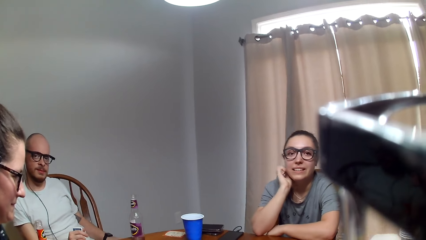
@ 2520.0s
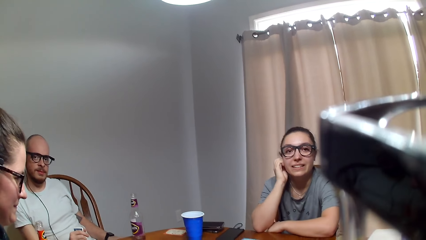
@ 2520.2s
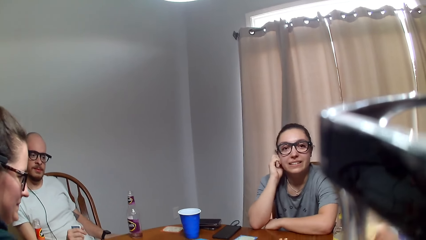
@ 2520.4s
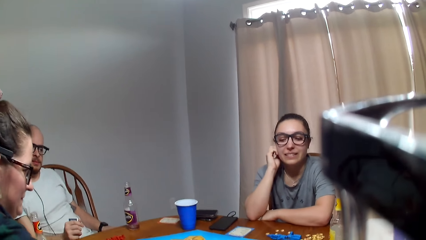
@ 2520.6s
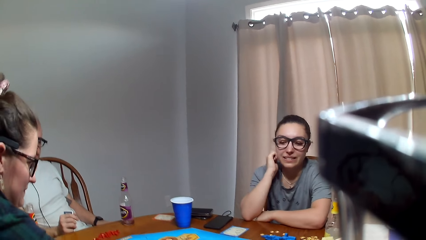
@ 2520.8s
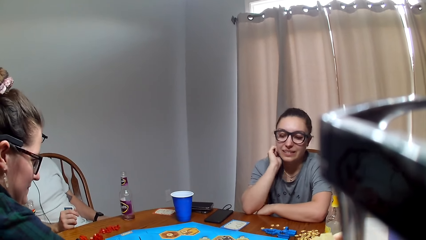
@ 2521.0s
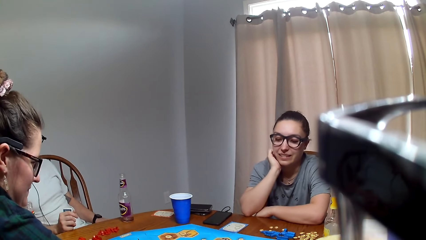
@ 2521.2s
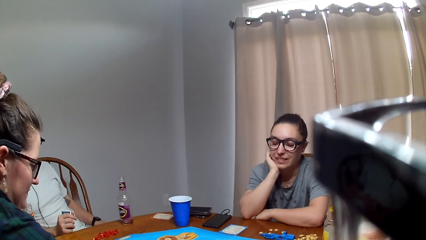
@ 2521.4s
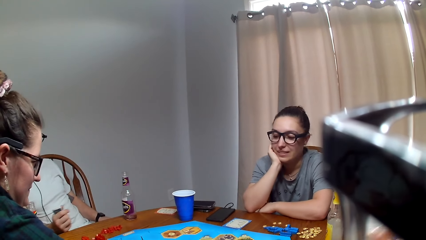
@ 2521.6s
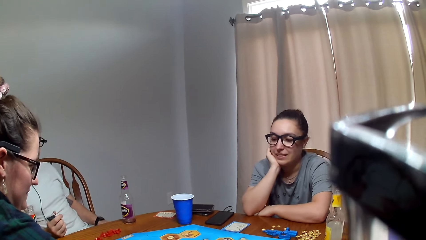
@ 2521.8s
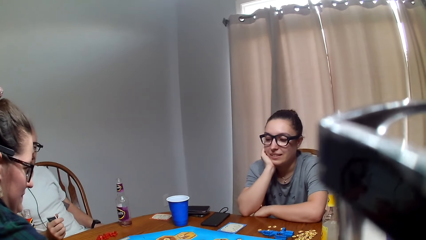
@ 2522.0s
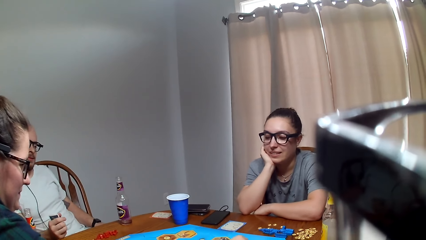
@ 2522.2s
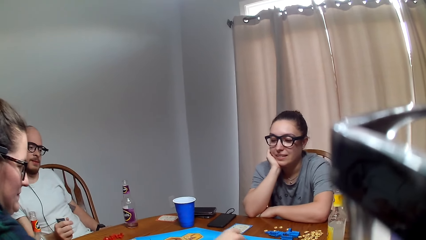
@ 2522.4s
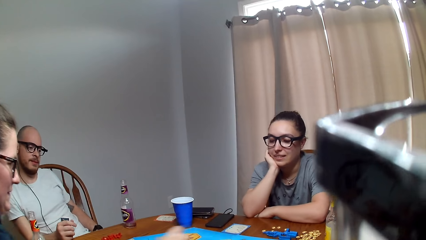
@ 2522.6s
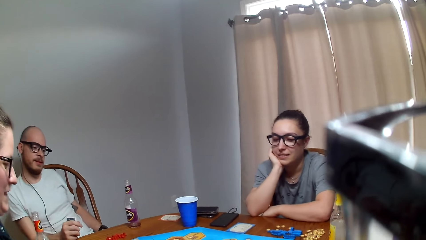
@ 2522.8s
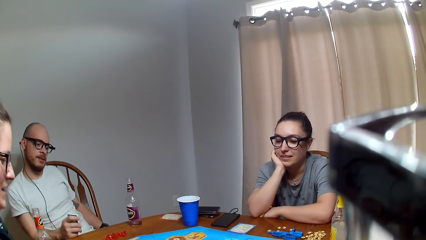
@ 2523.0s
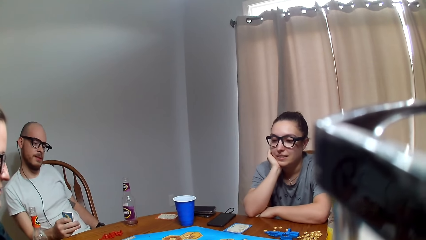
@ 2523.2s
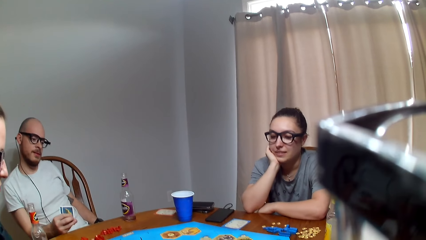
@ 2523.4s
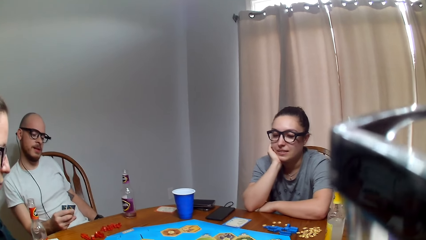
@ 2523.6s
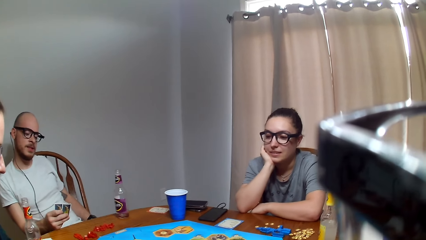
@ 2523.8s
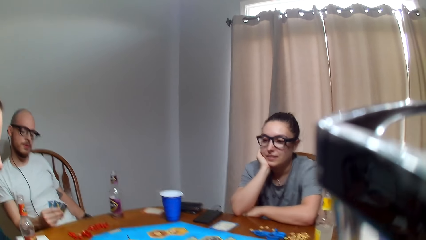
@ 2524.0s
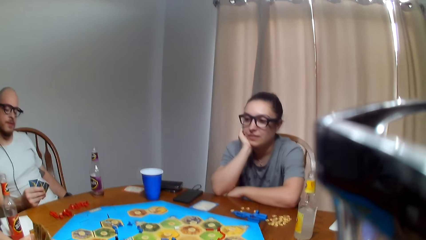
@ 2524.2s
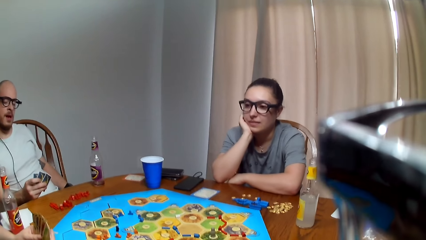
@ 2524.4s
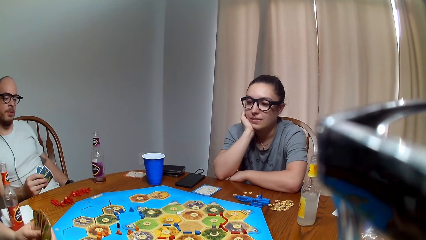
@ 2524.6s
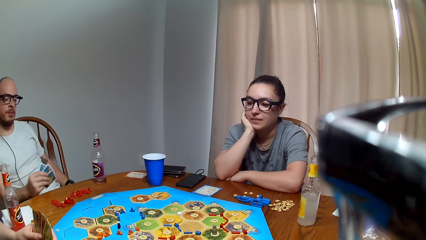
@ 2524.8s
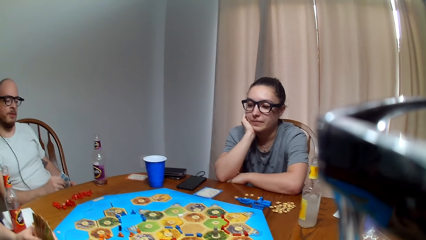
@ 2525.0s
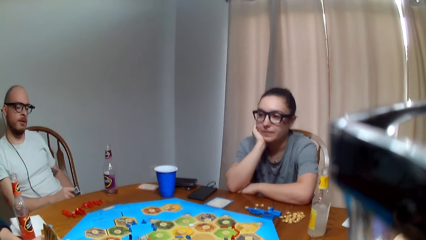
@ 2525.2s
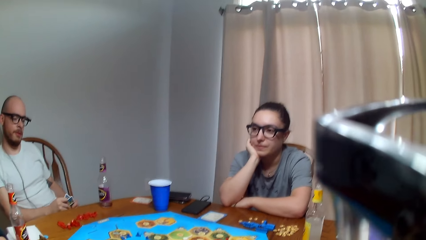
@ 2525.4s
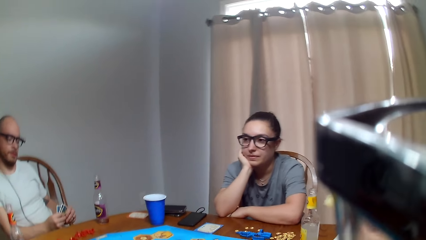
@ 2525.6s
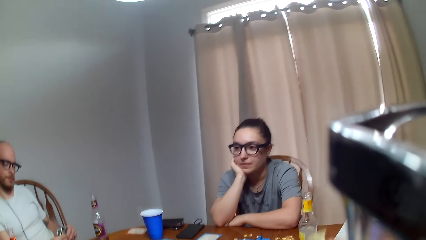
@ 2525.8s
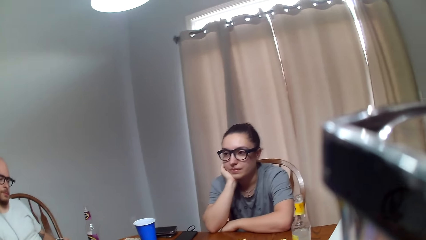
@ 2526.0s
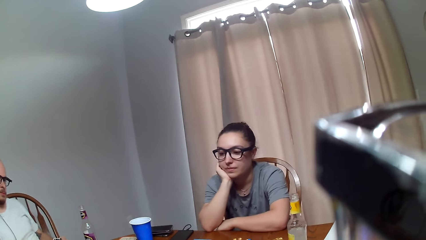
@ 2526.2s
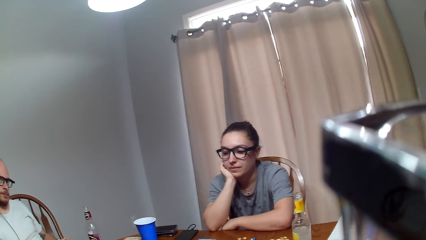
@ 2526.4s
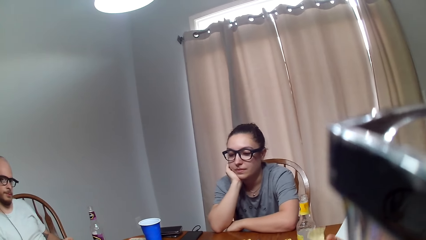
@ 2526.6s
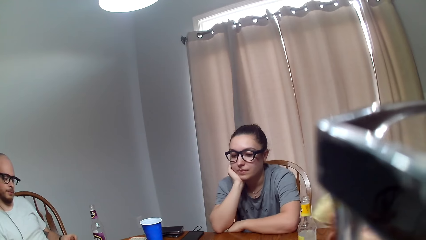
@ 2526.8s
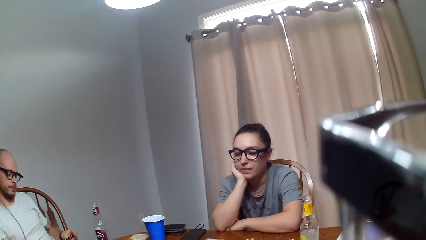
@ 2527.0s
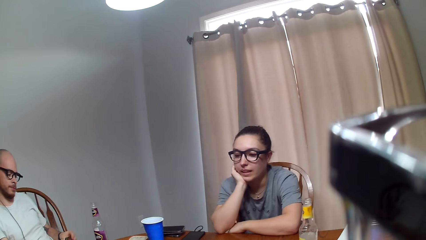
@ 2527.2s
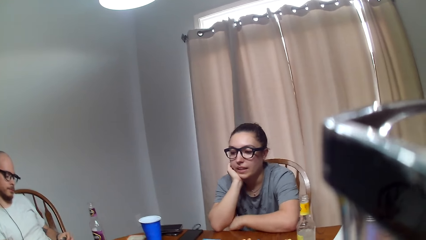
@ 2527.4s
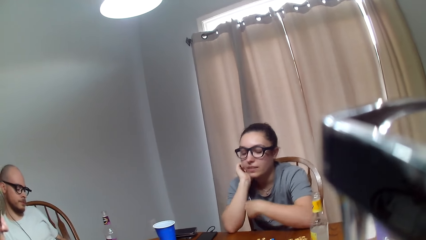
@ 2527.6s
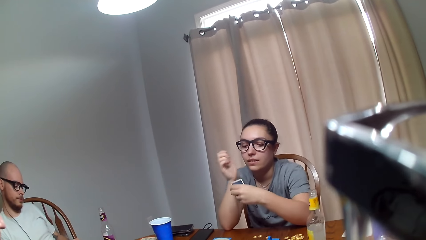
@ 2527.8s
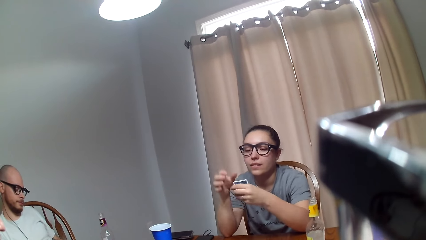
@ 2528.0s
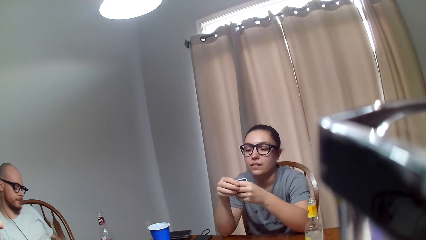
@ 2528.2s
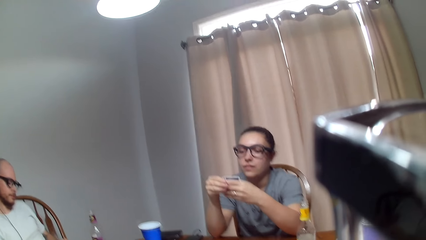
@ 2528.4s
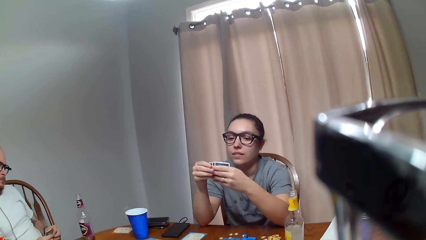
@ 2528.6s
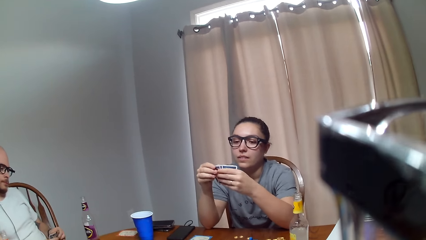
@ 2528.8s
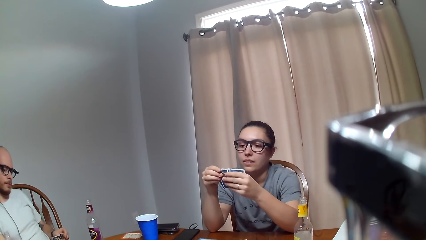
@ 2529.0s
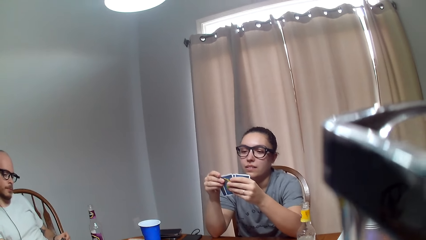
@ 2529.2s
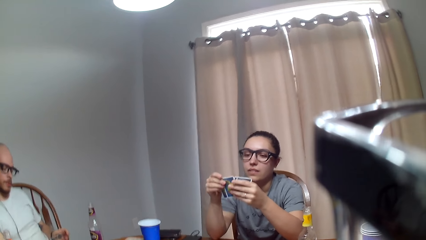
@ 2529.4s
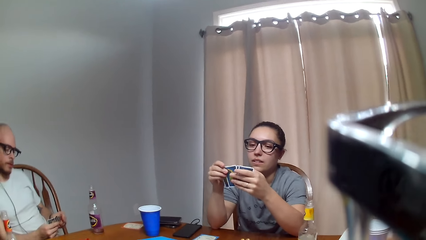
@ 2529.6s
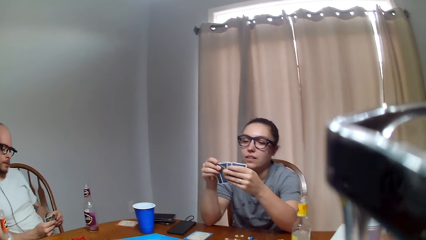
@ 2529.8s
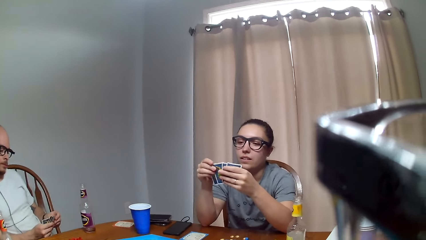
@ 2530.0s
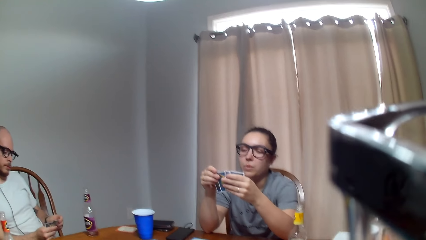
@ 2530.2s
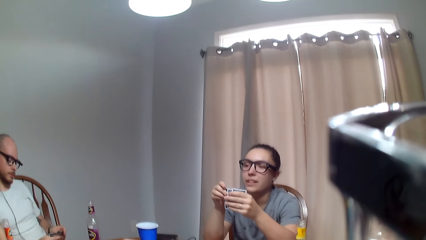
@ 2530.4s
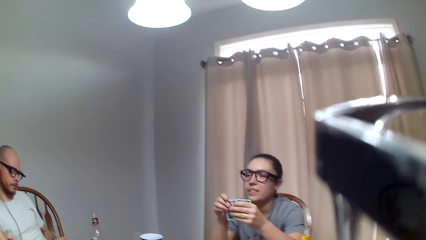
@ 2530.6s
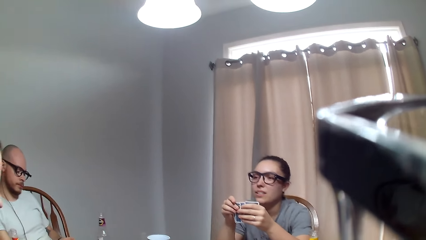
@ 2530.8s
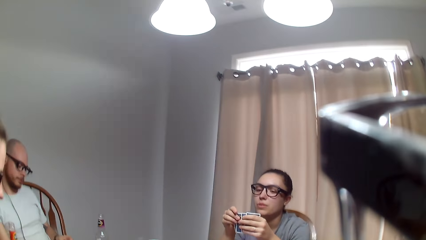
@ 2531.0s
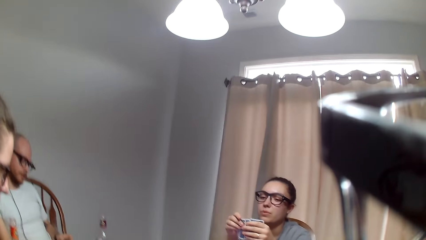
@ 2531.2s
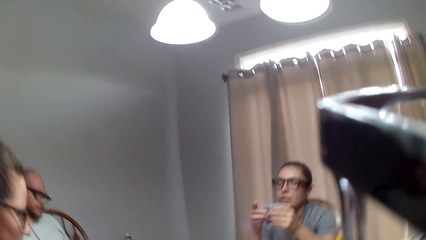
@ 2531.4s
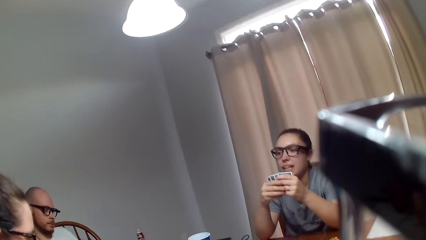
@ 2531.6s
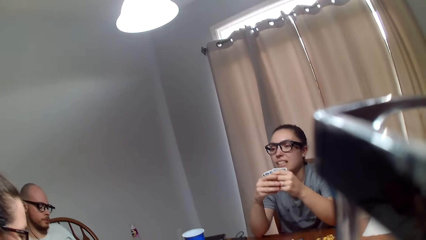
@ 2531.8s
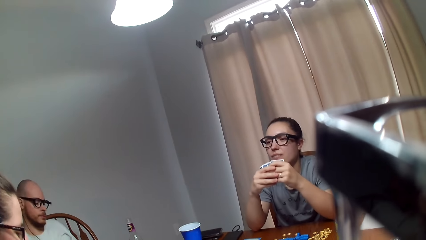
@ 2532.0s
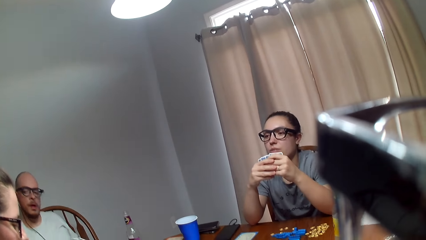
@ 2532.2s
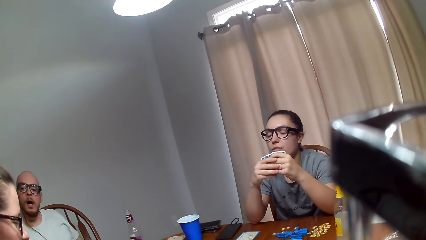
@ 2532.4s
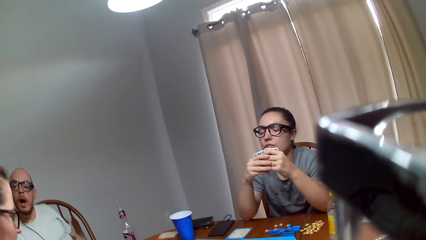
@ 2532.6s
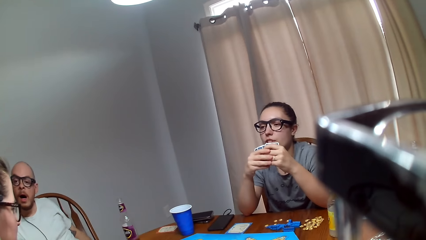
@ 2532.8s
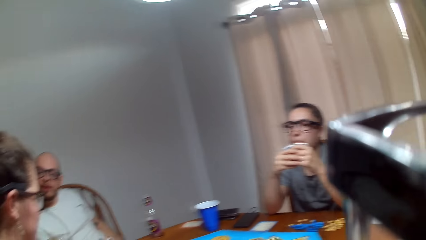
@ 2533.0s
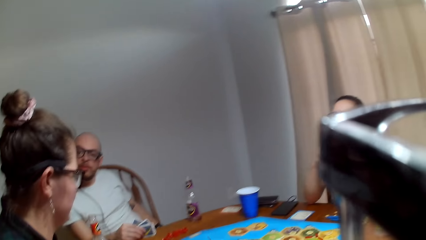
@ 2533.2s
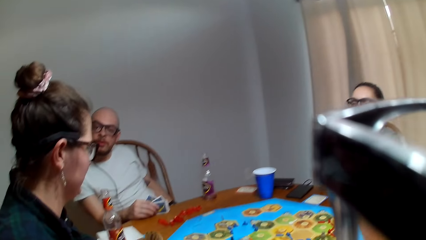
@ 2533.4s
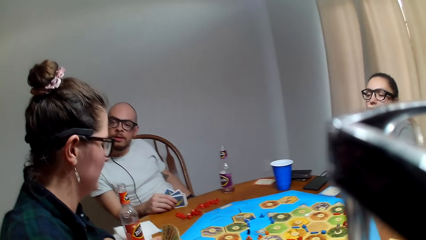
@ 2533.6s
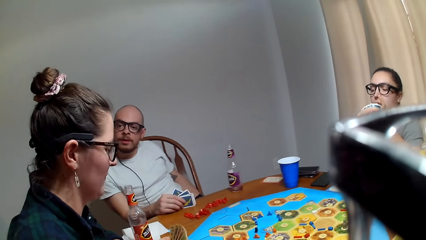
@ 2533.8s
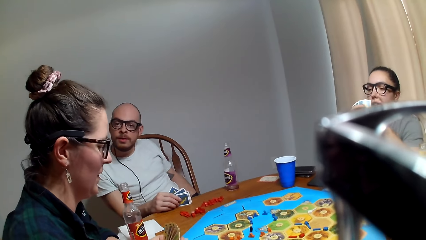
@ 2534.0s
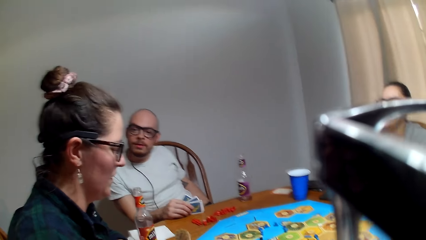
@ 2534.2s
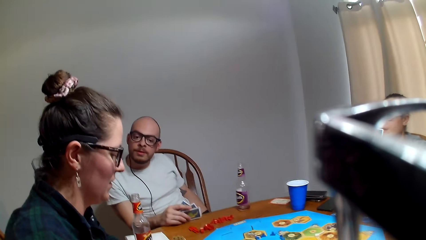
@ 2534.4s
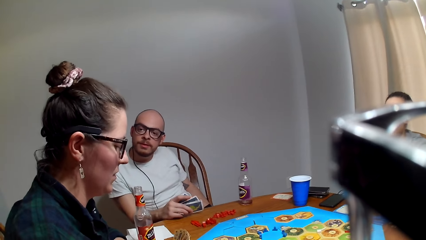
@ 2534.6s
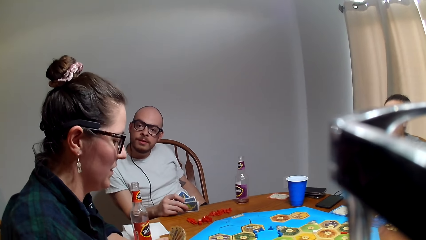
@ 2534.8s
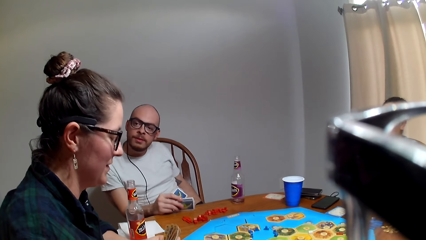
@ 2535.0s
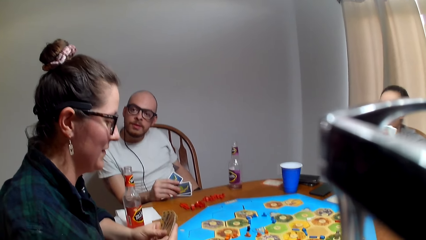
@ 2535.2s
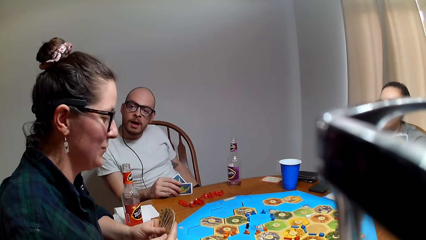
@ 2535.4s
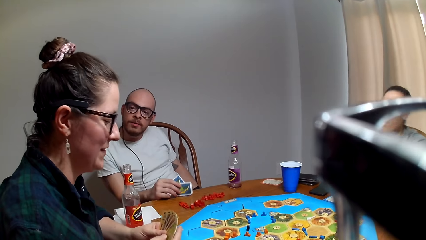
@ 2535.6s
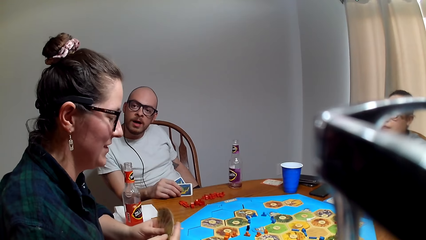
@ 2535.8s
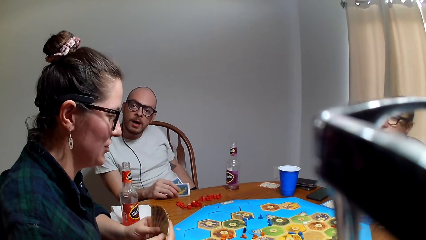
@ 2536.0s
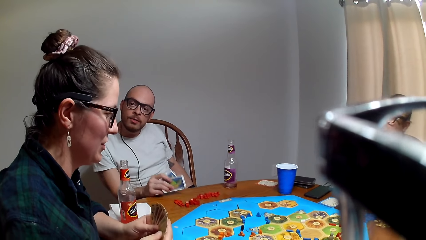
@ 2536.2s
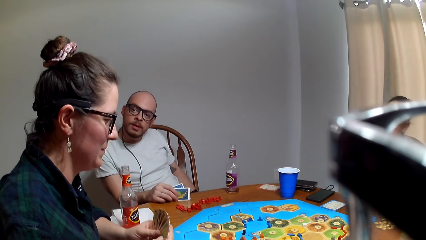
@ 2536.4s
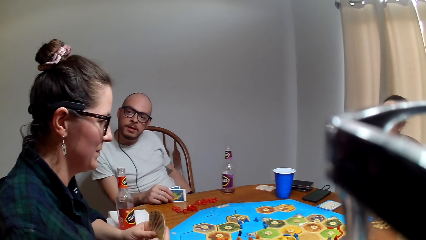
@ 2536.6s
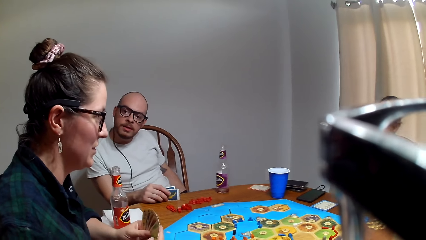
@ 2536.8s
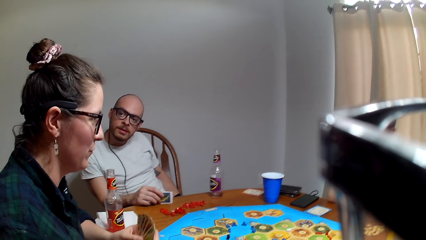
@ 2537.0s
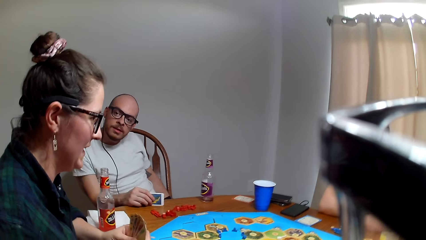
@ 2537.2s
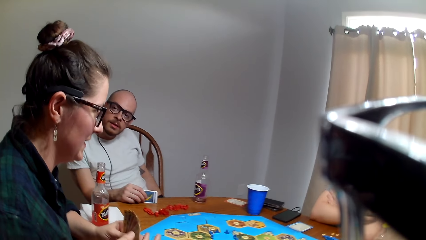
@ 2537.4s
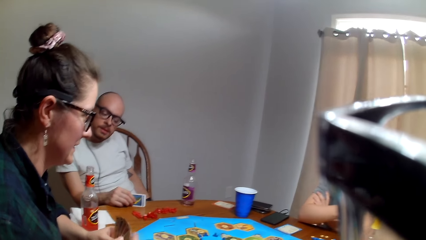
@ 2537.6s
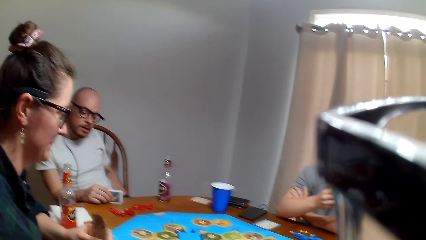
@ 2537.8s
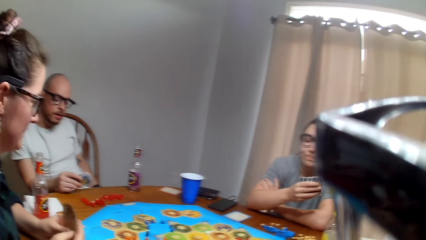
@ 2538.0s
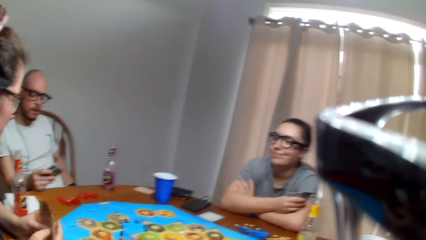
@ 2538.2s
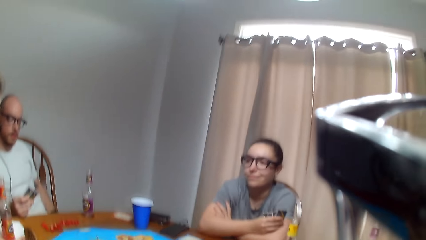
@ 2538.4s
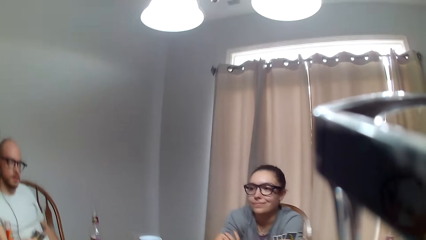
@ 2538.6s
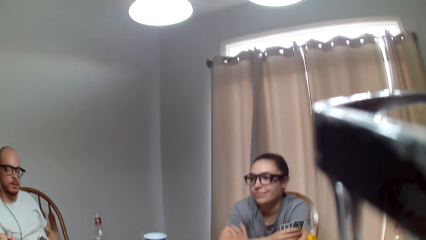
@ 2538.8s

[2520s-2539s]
A man picks a road from the Catan settler board. A lady shuffles the cards. The camera wearer plays a board game with other people.
